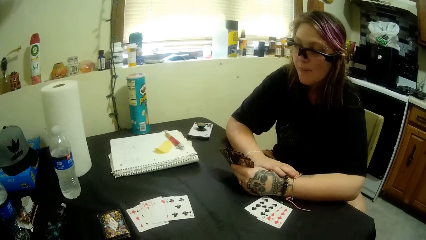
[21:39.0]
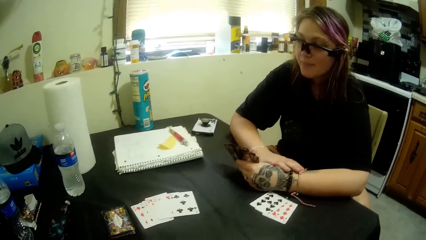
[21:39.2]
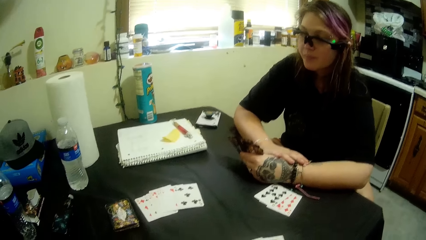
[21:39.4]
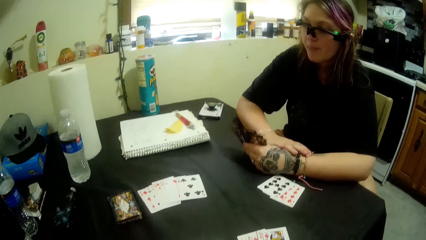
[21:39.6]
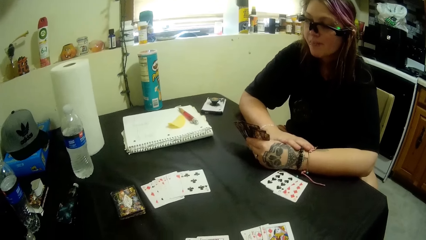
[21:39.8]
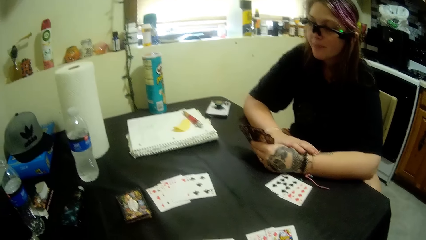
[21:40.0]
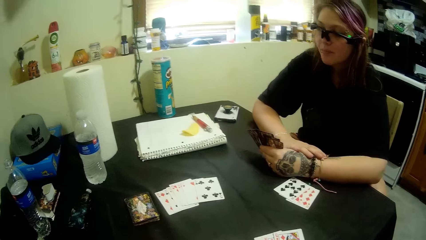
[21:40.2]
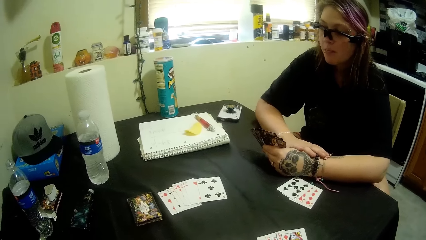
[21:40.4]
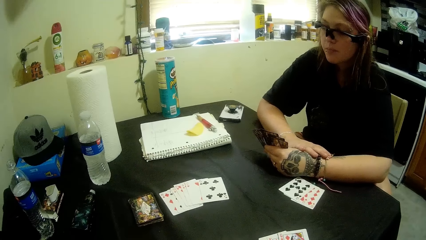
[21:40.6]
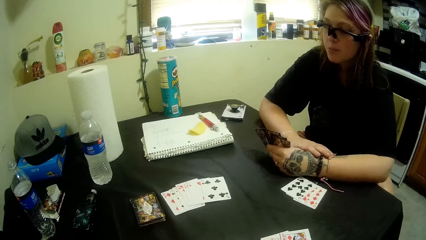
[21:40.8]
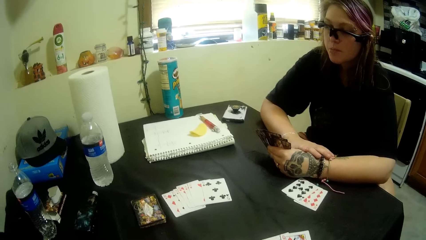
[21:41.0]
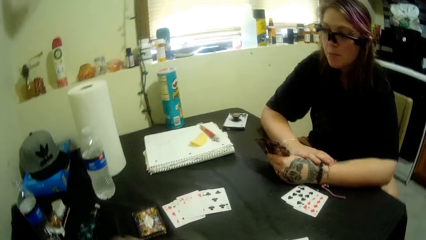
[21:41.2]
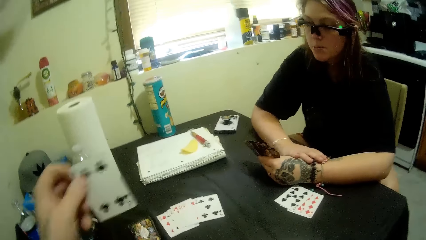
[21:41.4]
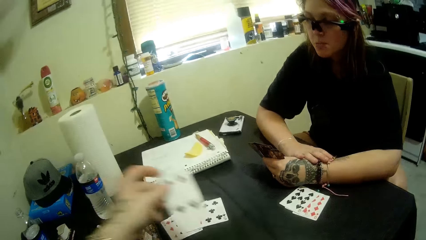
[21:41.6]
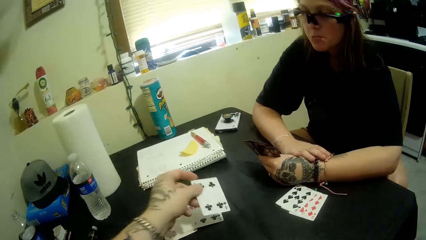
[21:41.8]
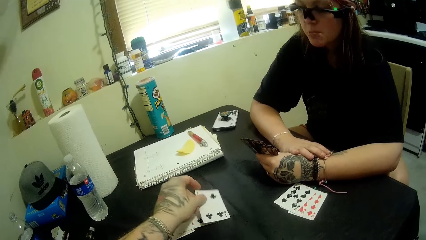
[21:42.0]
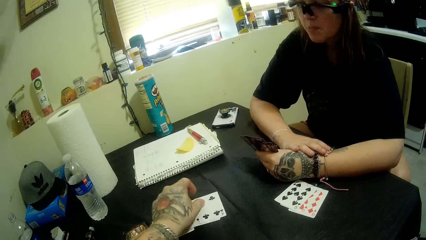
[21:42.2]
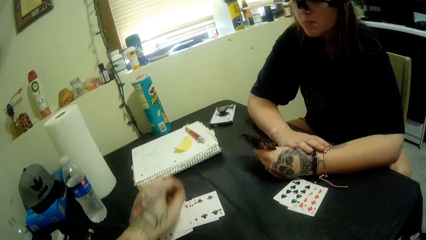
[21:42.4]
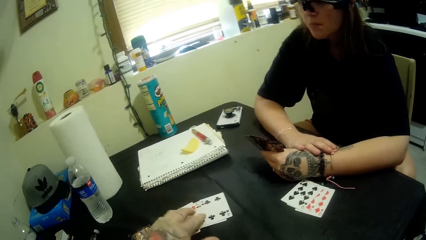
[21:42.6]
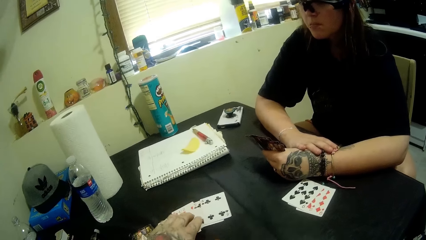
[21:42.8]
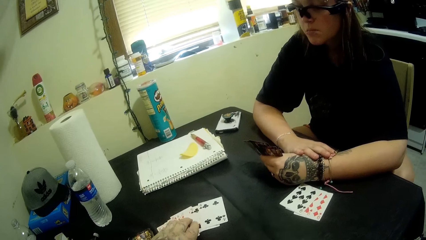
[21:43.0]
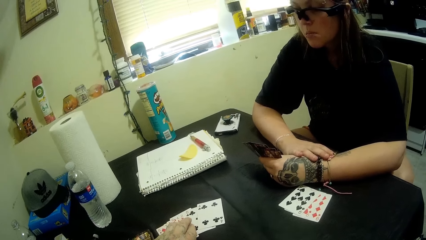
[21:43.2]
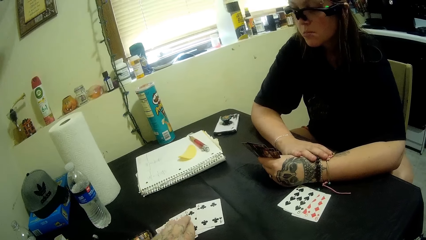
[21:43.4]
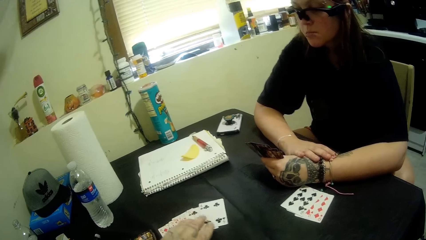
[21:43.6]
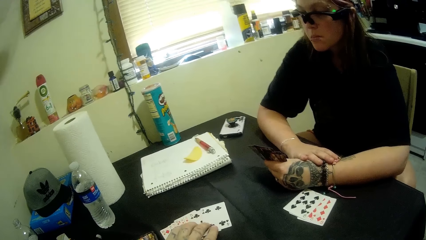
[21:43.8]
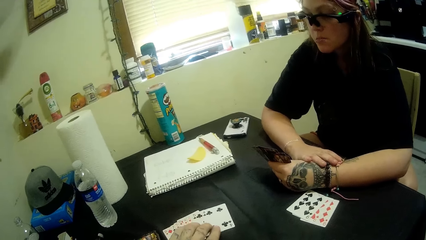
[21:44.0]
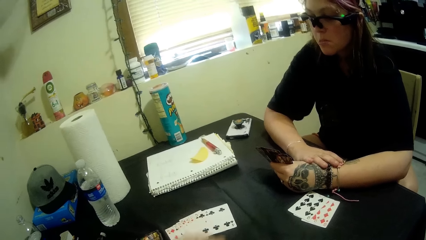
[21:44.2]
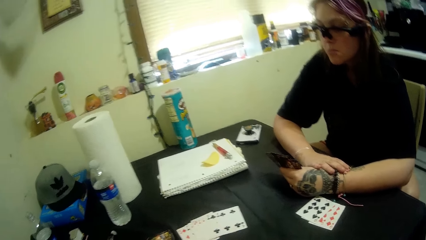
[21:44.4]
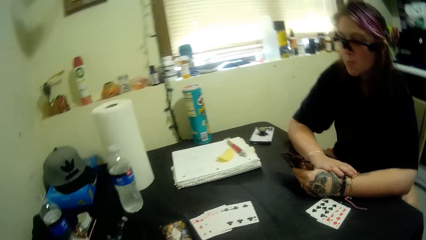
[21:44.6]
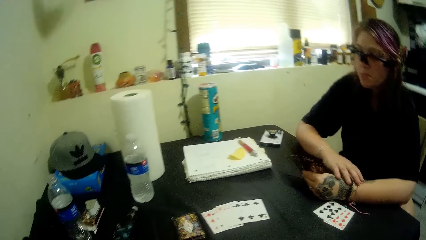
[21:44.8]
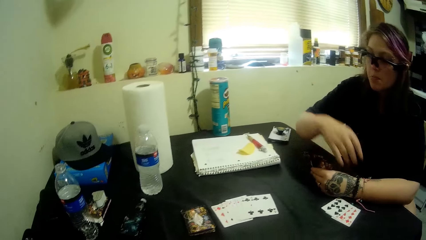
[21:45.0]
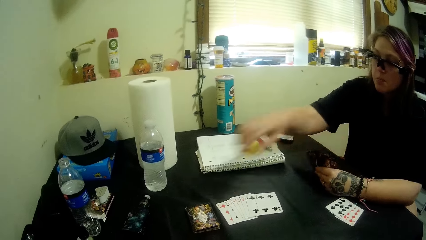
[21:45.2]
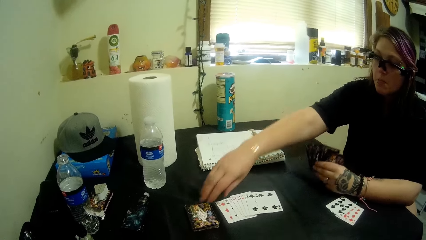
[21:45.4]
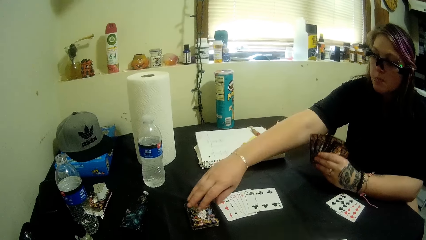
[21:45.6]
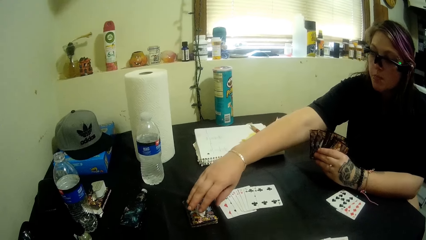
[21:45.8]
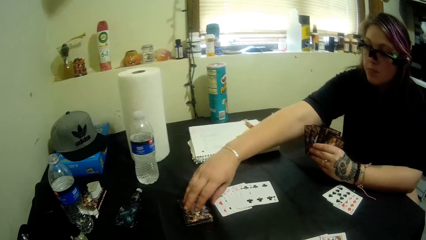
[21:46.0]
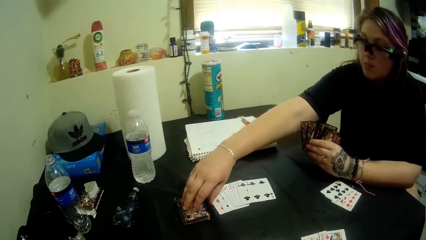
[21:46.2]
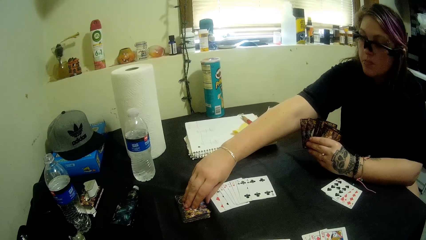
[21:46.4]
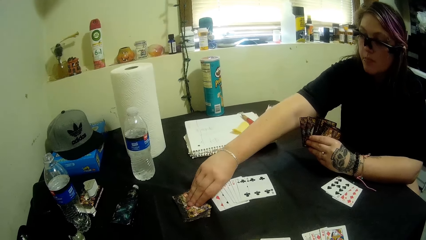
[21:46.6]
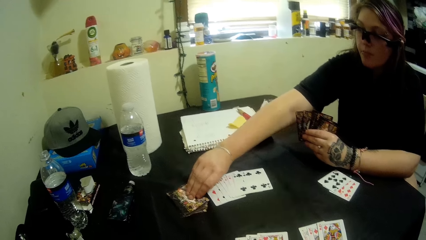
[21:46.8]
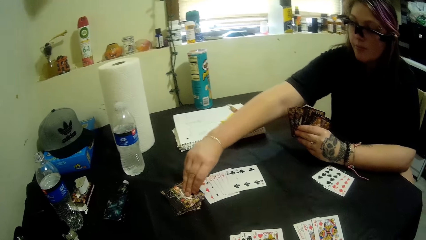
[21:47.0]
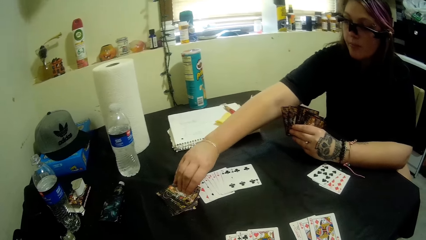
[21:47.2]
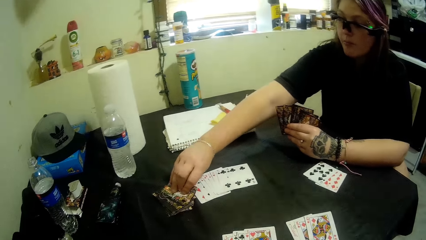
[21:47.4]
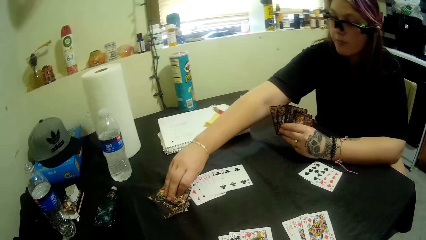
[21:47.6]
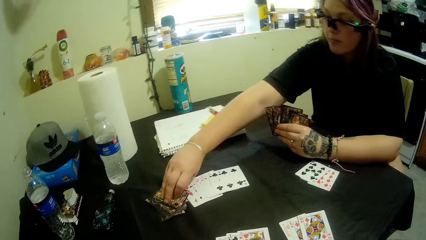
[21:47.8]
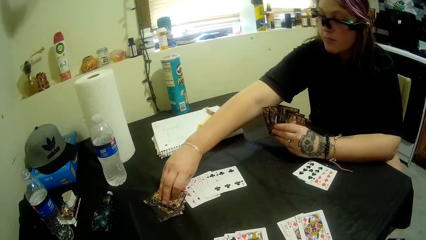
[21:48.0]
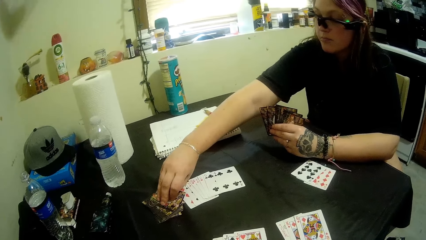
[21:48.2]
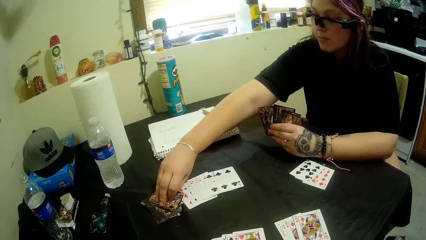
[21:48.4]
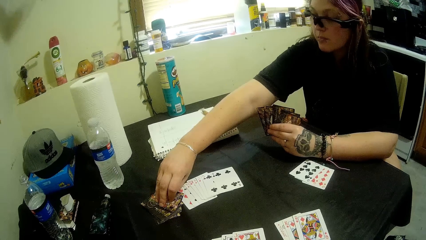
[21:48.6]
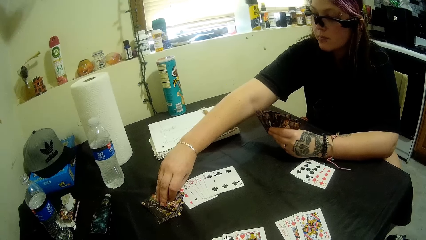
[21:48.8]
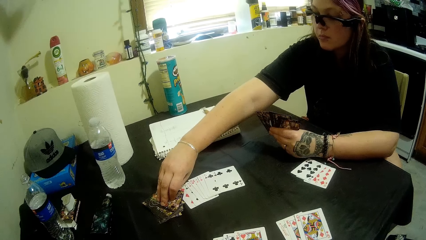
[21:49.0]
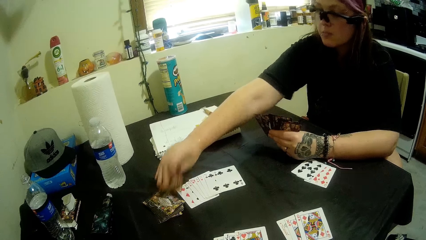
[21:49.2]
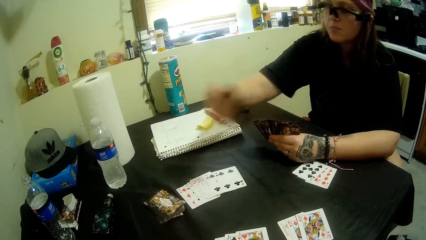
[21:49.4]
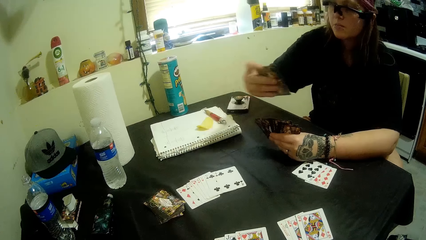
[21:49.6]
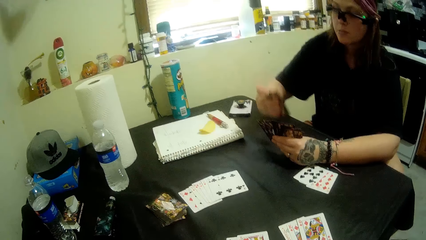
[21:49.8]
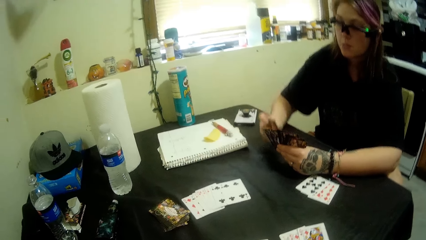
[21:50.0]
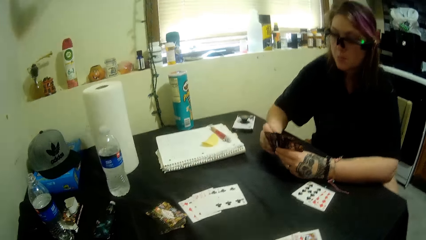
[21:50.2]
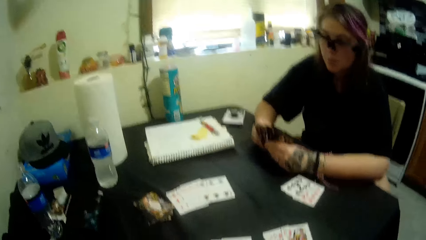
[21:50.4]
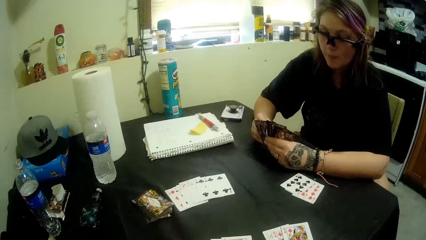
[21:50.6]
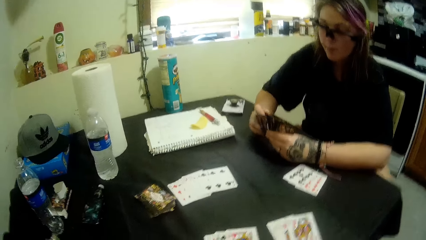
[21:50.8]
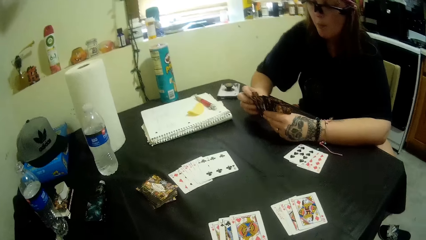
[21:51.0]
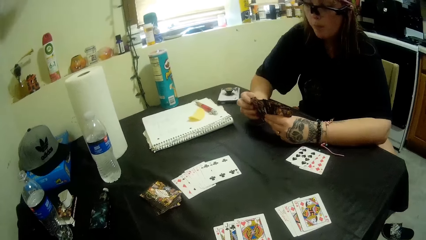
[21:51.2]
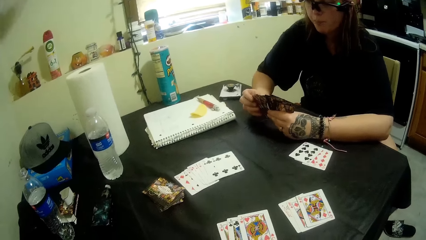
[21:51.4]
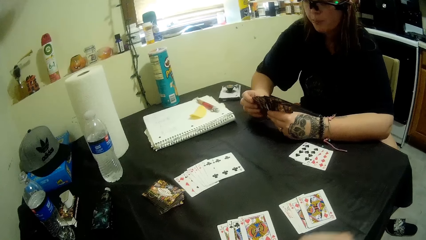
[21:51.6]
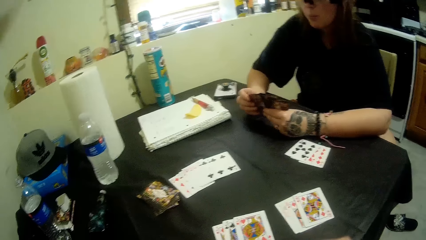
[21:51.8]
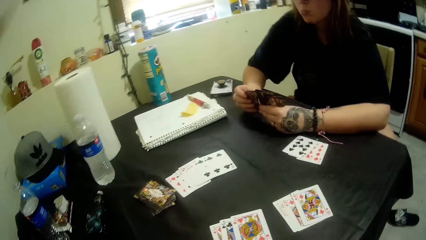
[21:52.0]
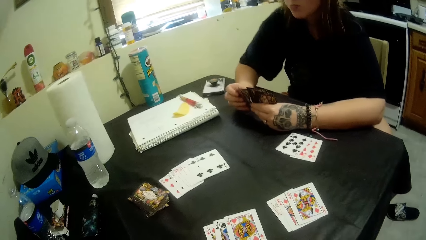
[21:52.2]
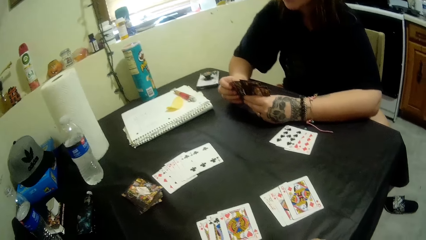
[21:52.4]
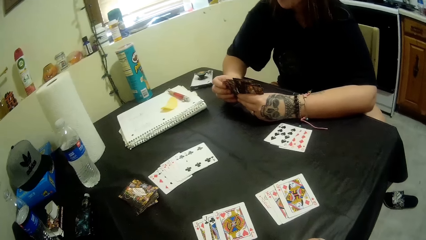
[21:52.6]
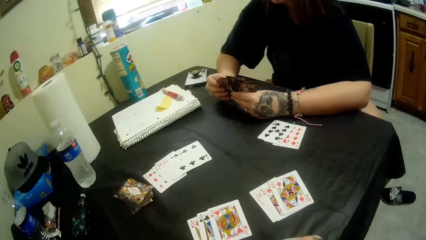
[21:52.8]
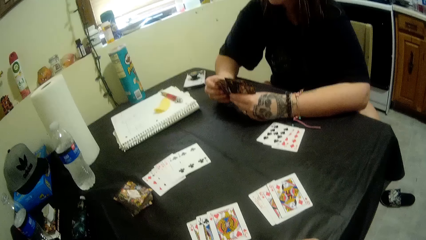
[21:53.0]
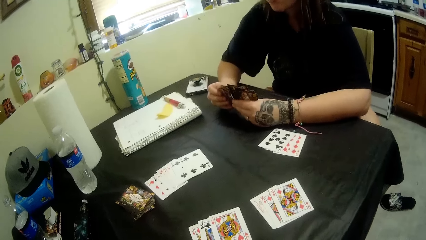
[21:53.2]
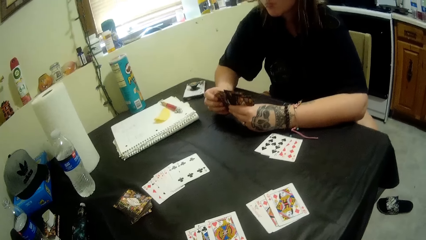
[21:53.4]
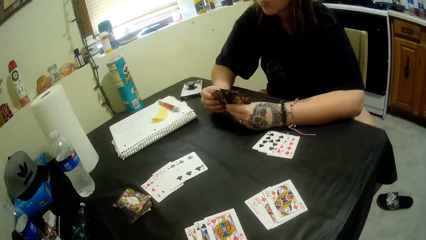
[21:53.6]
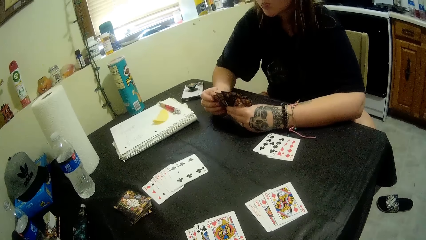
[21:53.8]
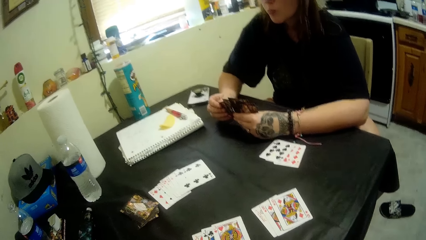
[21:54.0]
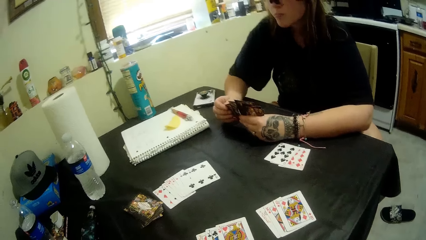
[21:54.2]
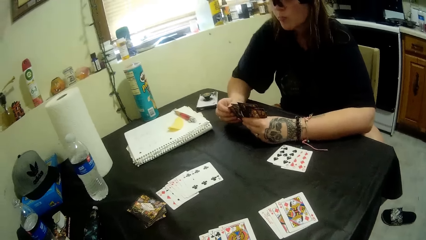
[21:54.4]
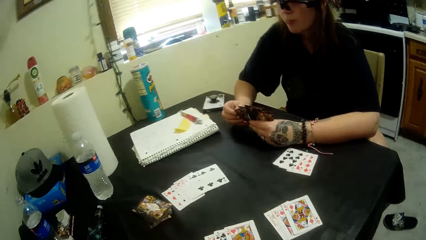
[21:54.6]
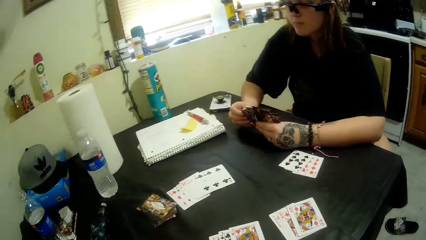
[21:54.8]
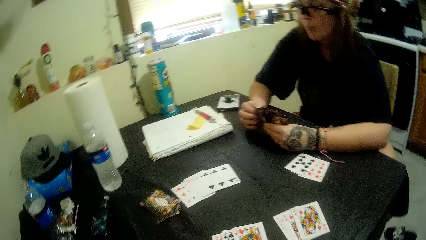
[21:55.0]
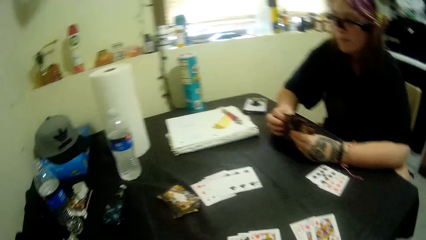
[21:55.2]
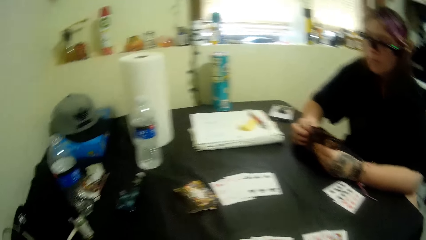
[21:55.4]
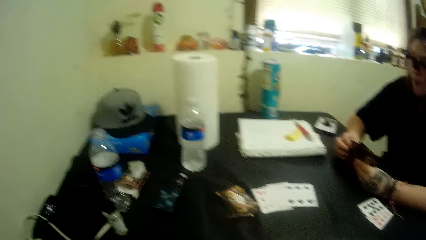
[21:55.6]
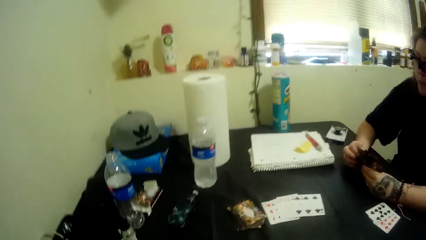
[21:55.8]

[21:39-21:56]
The camera wearer plays a game card with a woman. The woman picks a card from the stacked cards on the table.
